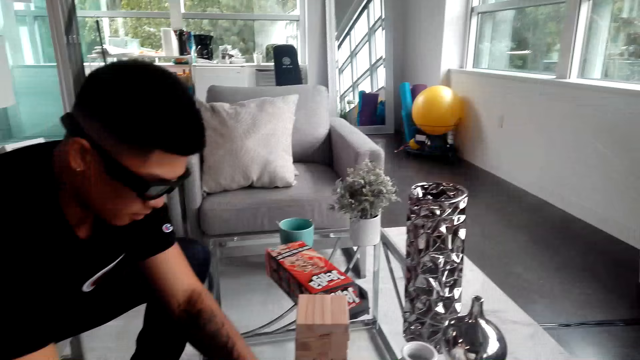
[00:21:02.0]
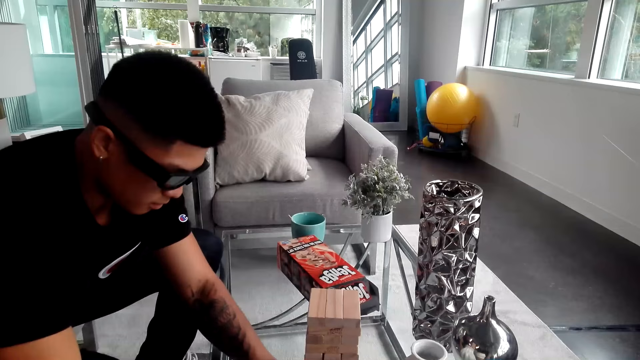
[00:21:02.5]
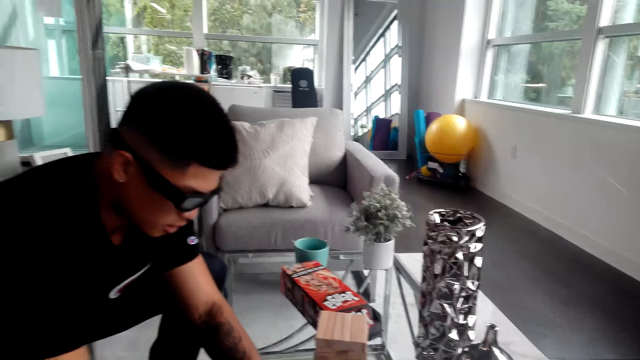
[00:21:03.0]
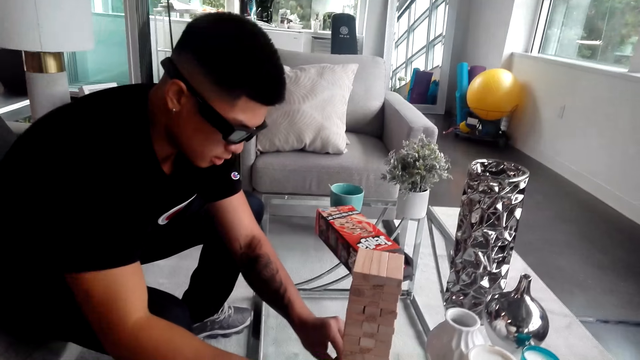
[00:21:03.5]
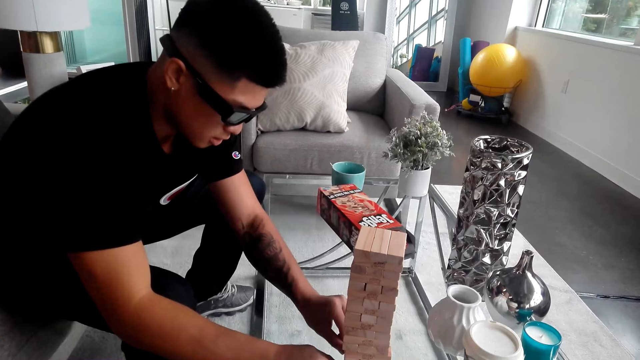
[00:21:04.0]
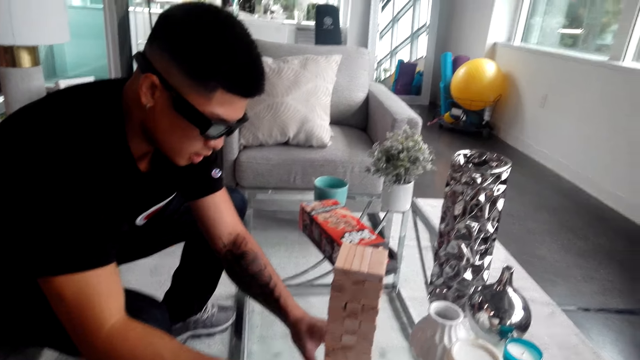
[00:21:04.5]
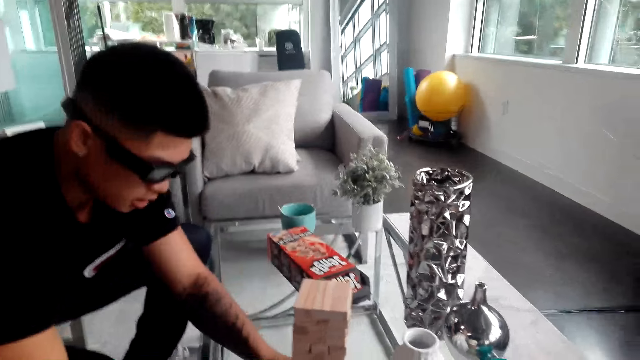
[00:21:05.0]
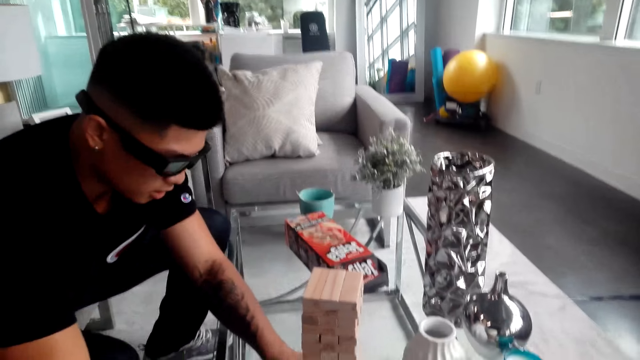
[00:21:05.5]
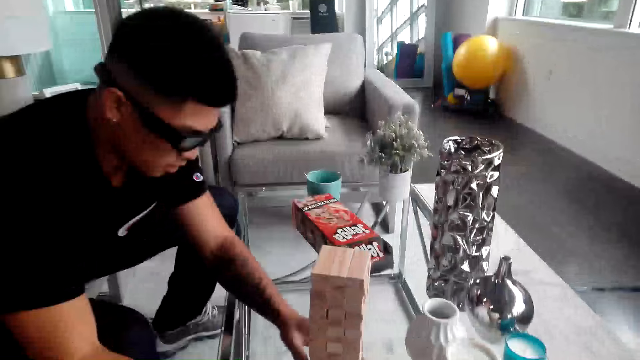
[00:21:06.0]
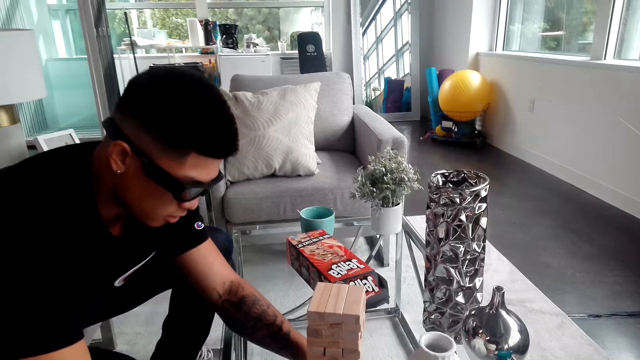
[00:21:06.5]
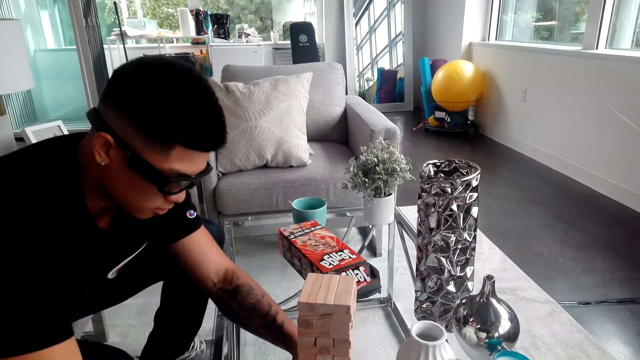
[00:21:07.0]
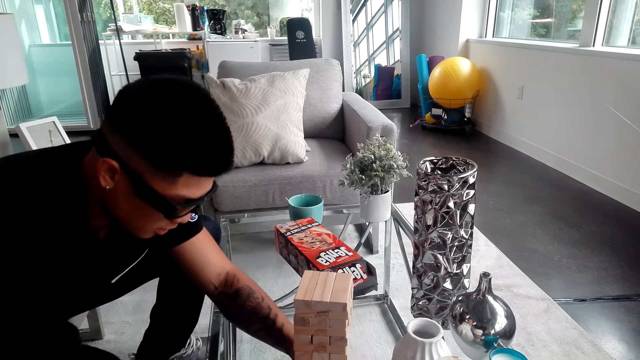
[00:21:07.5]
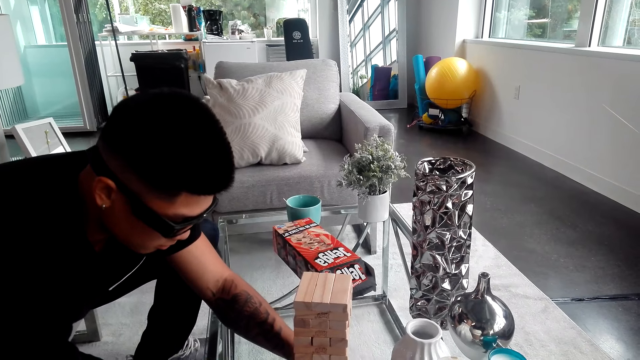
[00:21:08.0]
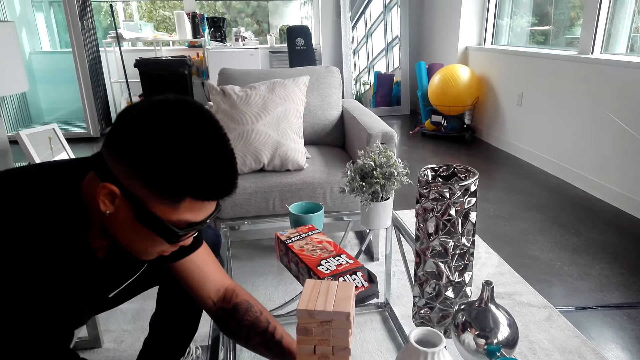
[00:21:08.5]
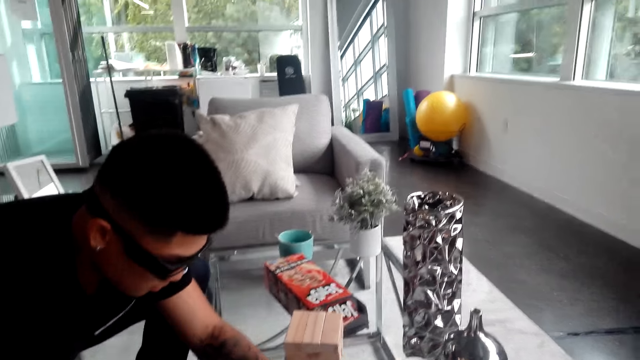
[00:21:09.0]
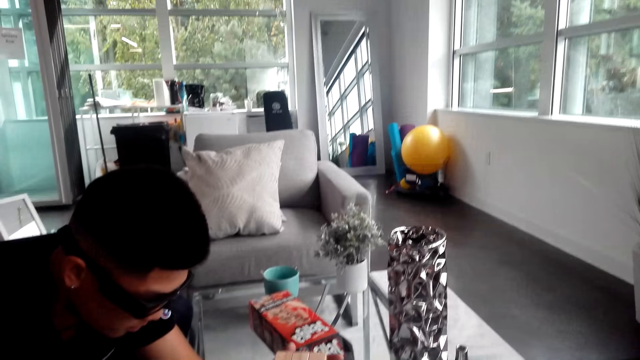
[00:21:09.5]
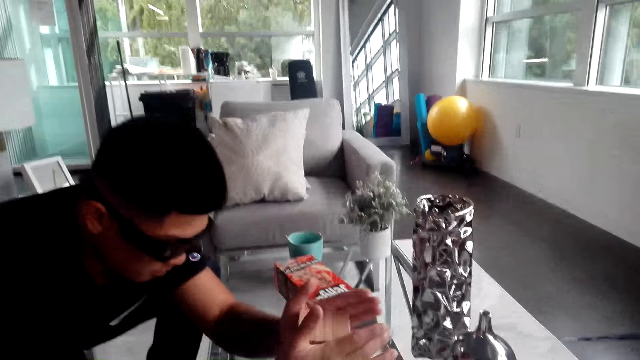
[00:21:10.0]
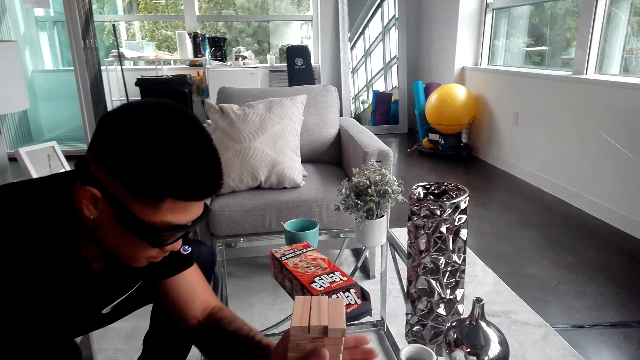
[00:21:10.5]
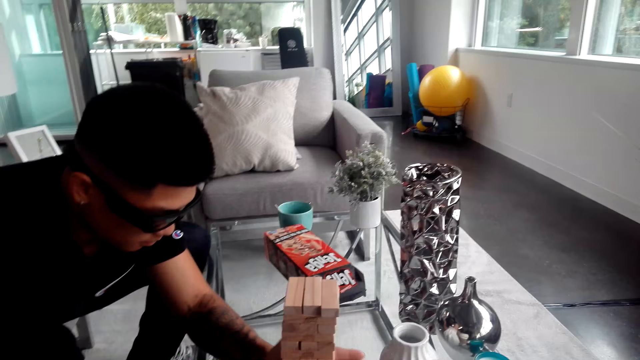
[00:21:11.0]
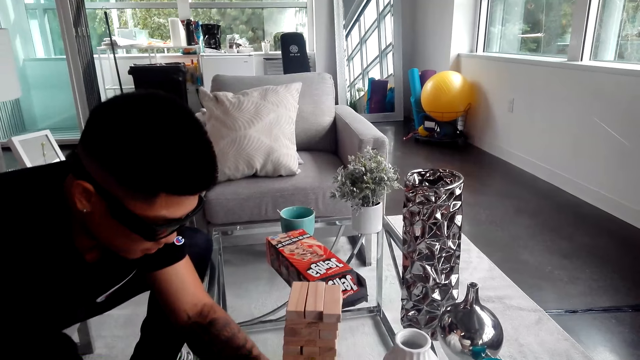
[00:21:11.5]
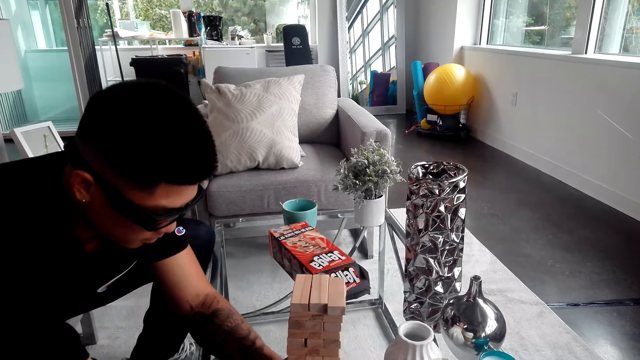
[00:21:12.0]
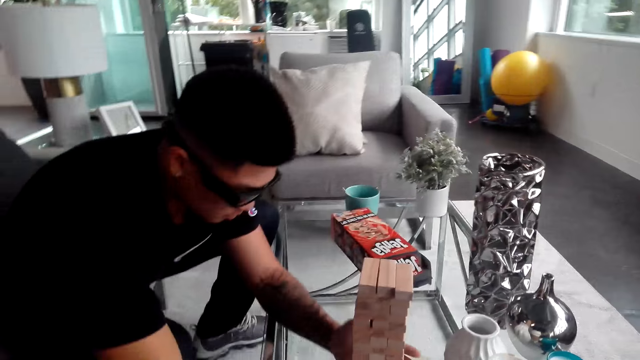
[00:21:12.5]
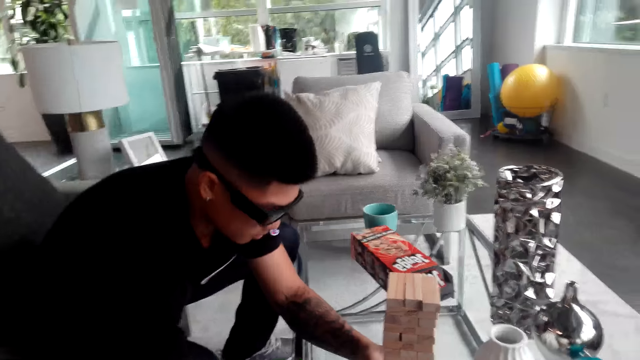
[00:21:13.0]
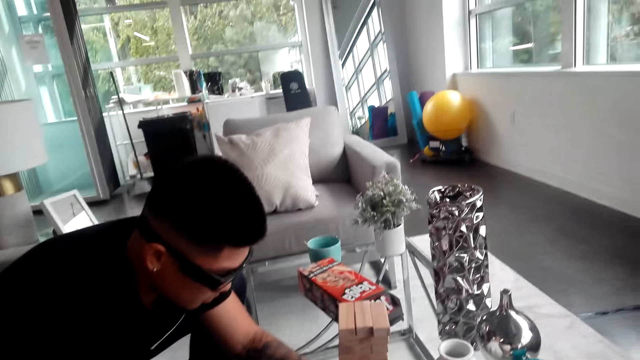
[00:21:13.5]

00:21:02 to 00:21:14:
A man adjusts jenga pieces on the table. The man touches the cardboard and moves the cardboard on the table.

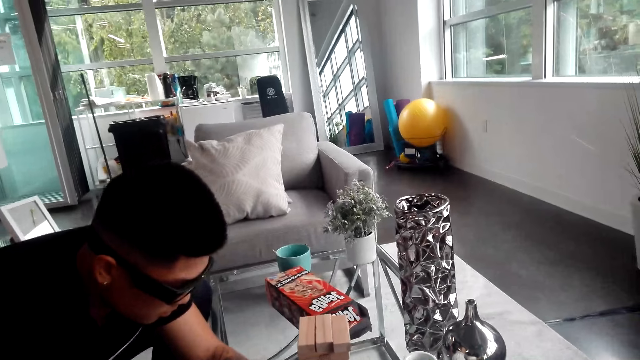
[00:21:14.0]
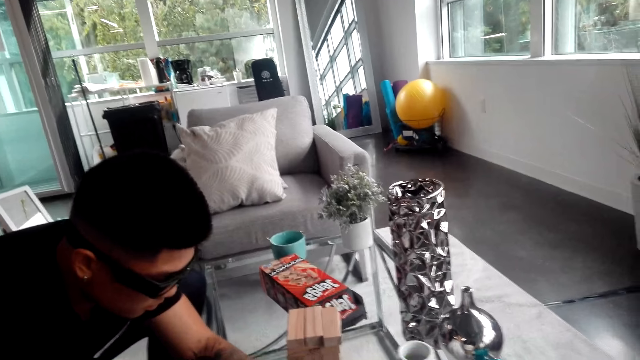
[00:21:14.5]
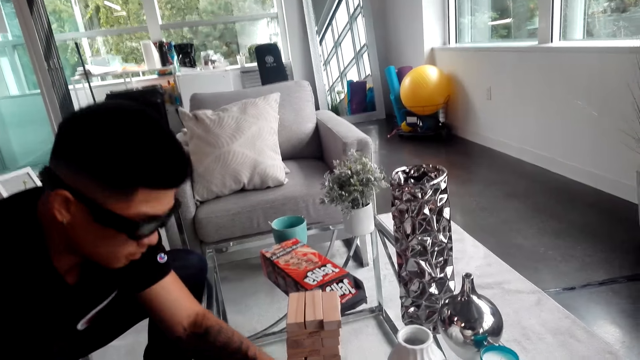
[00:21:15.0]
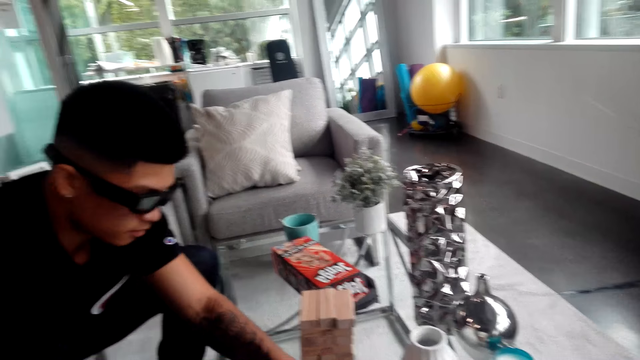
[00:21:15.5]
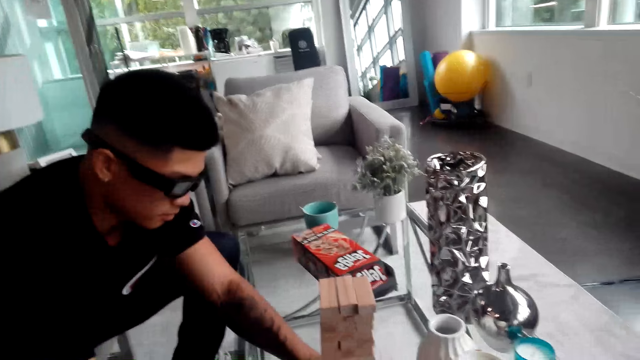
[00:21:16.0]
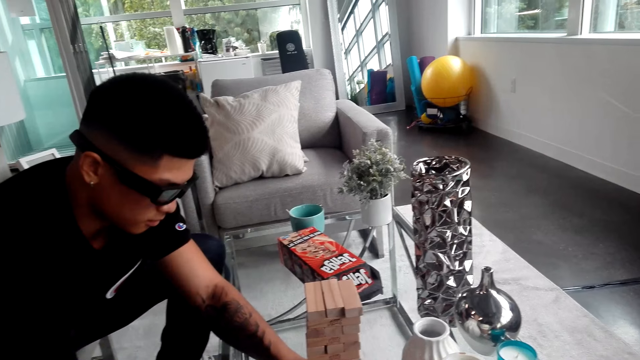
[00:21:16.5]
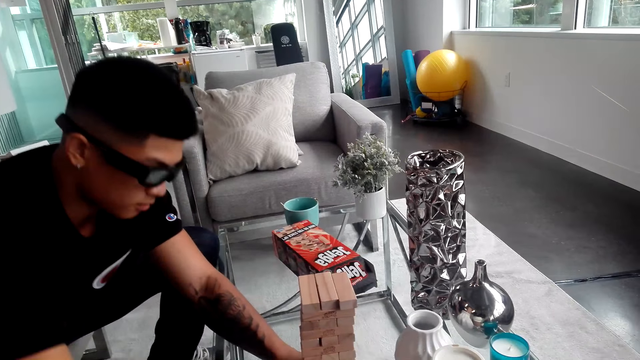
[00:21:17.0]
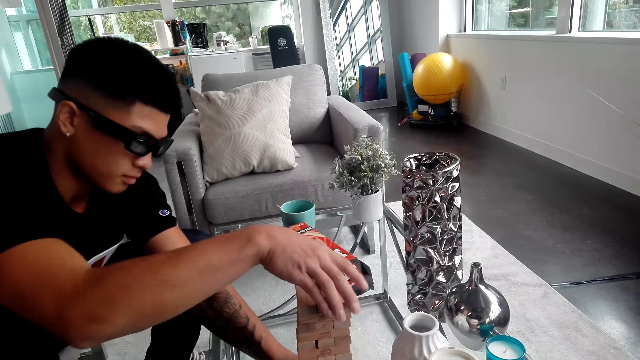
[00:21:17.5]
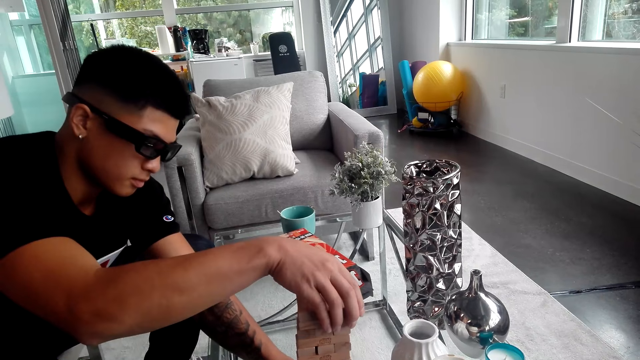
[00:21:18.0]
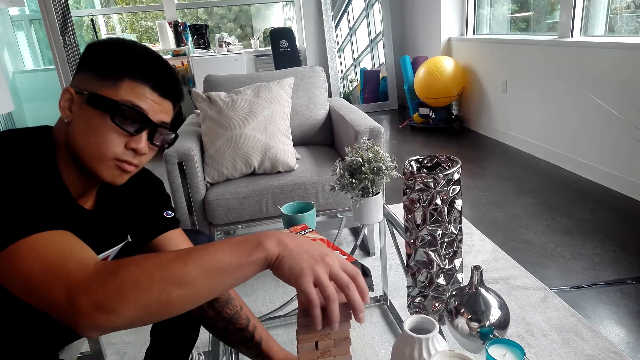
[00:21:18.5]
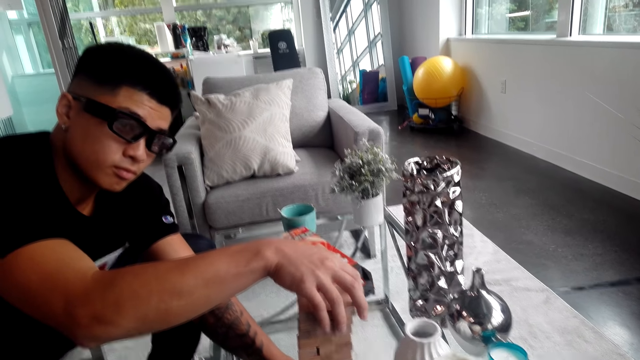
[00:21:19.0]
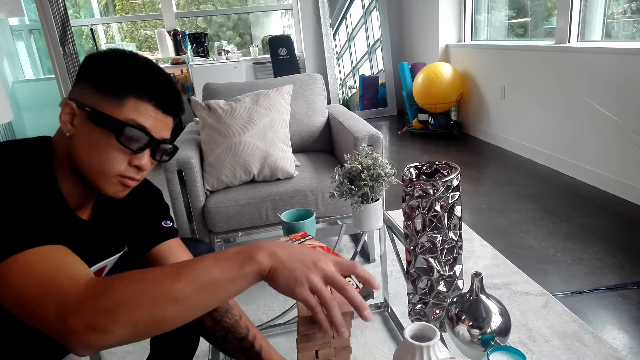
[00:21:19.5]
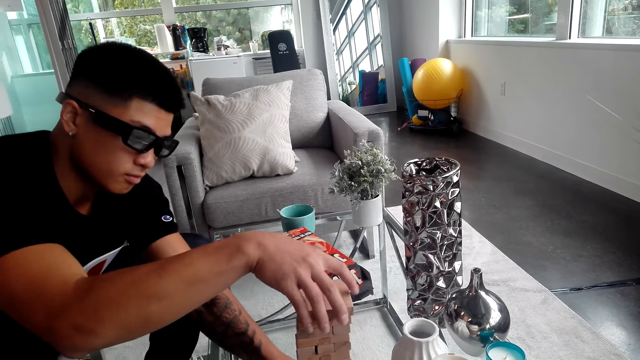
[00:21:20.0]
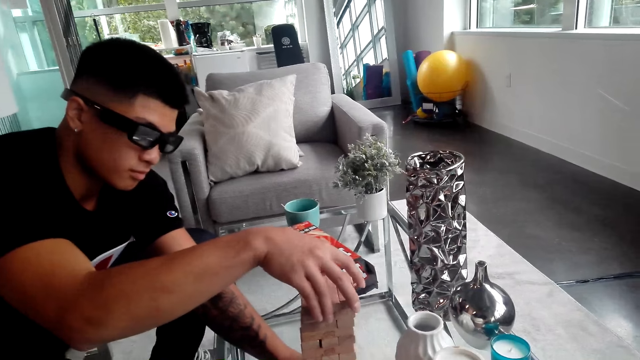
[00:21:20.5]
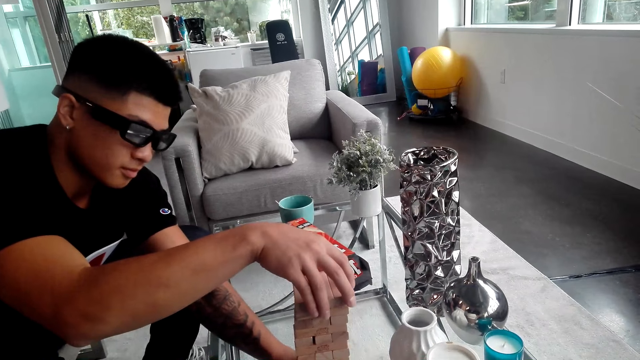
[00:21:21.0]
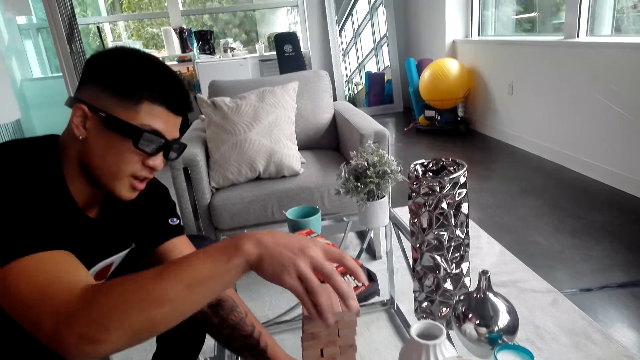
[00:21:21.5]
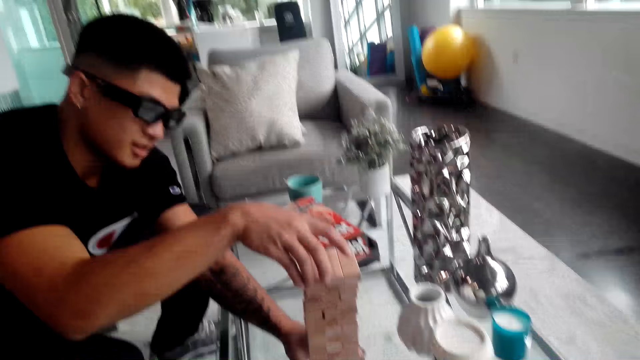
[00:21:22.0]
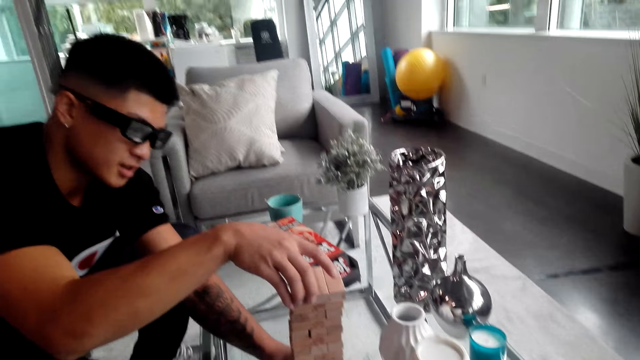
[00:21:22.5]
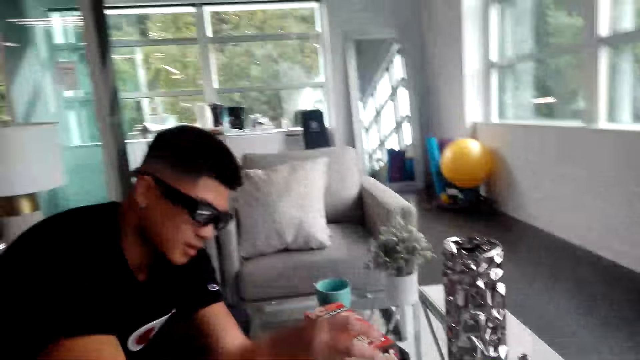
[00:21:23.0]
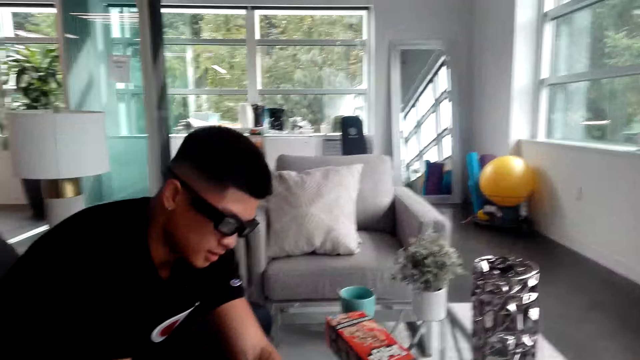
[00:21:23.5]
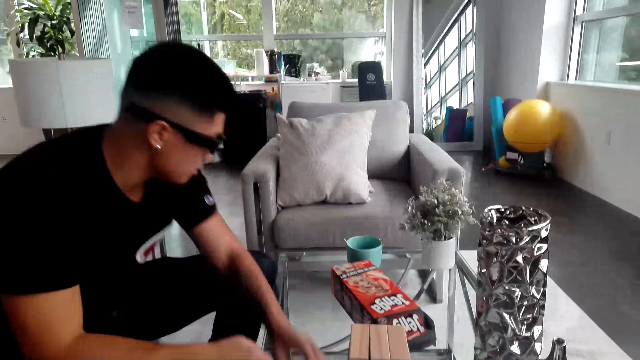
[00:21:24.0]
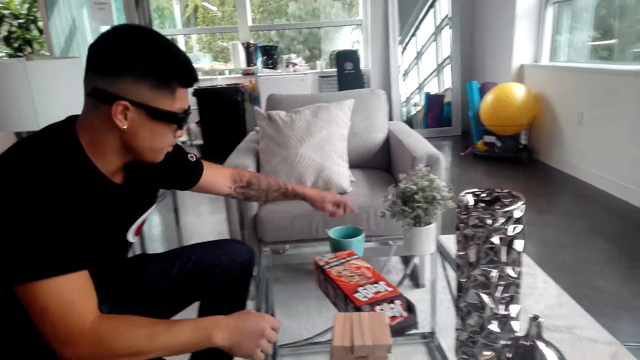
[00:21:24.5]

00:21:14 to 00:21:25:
A person moves the hand on the cardboard.
